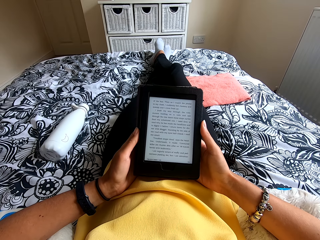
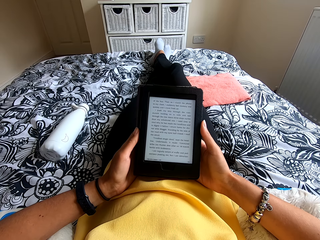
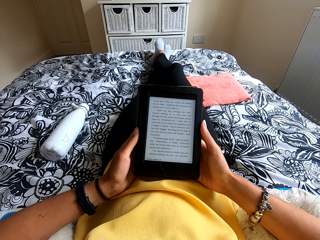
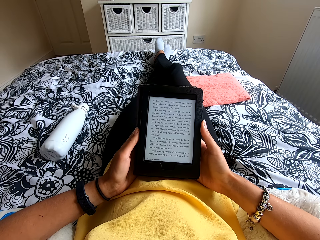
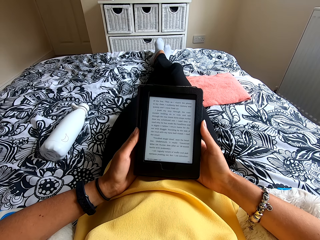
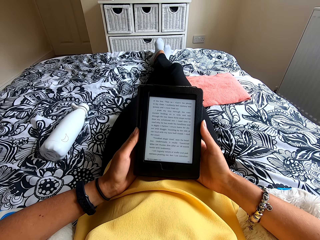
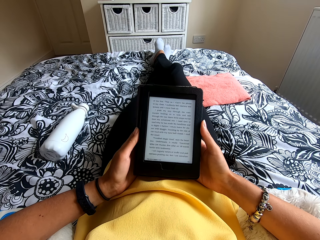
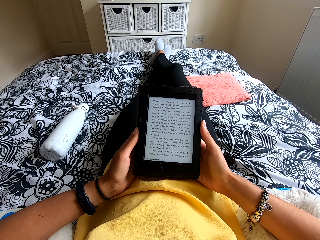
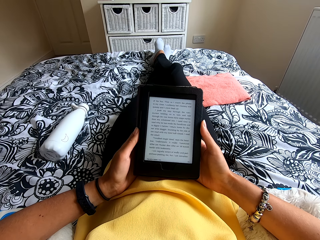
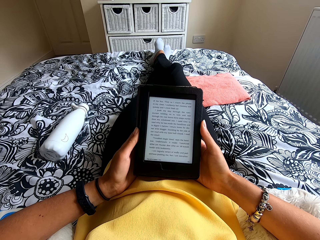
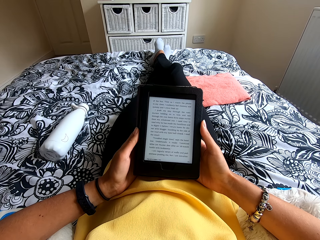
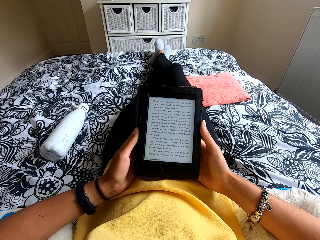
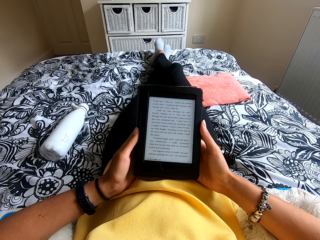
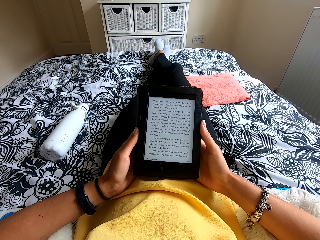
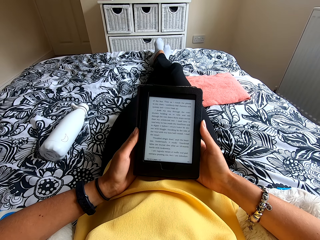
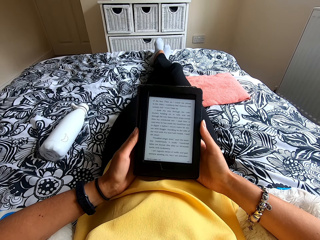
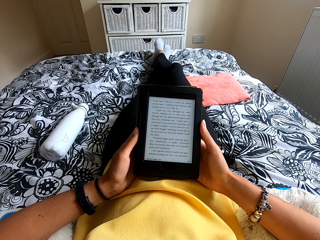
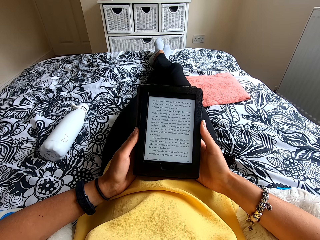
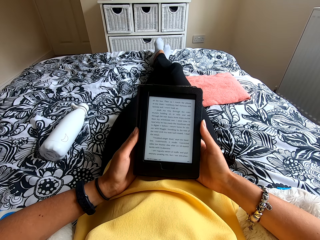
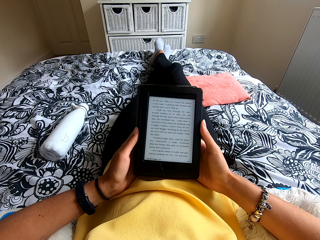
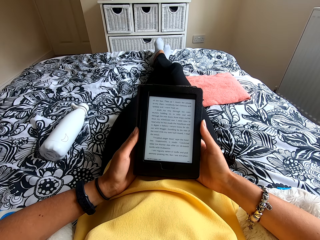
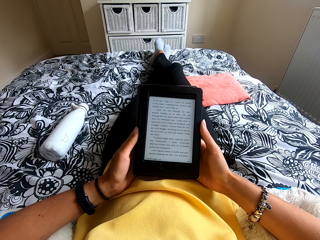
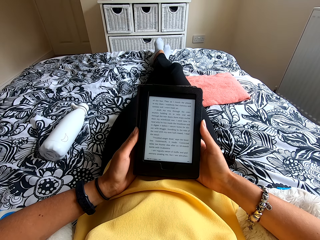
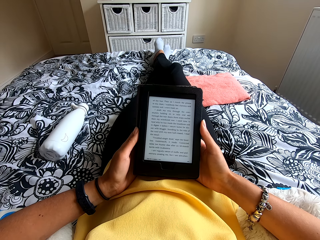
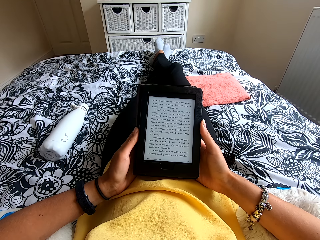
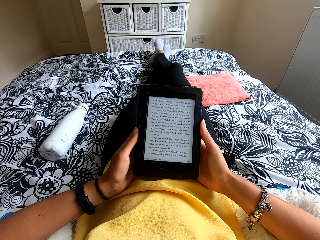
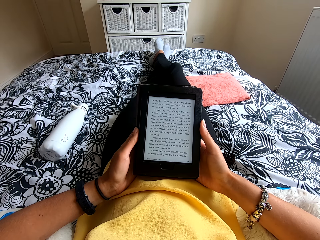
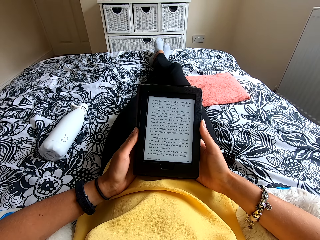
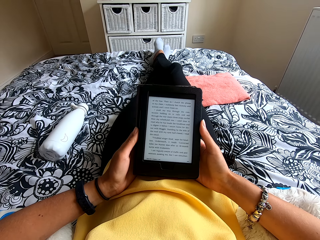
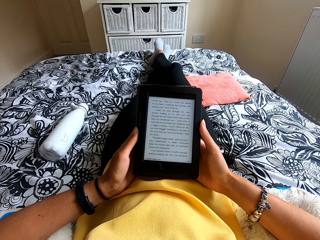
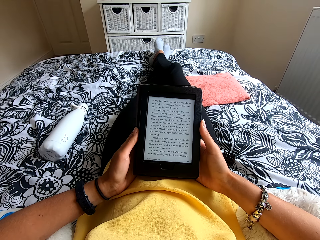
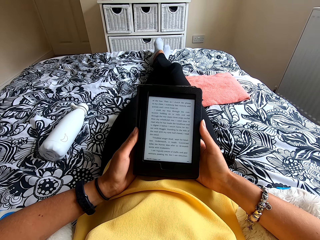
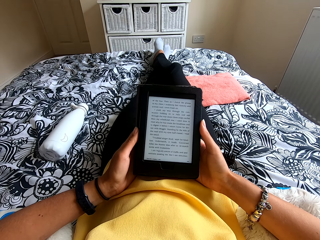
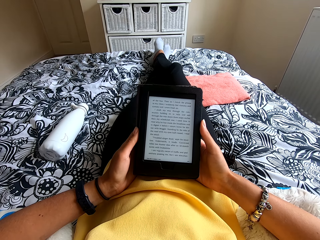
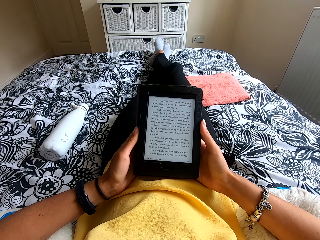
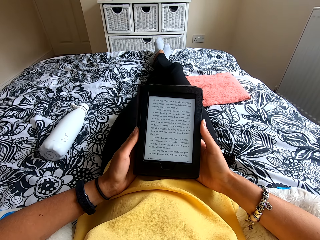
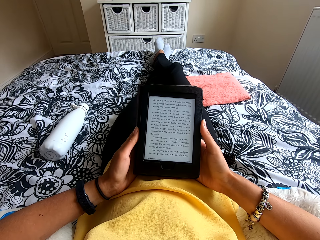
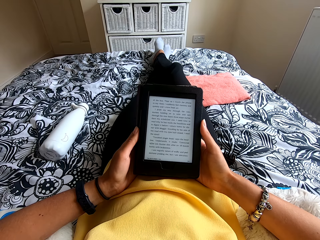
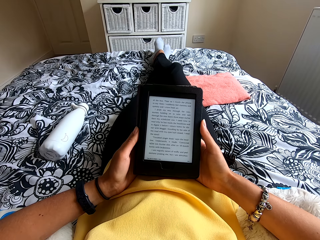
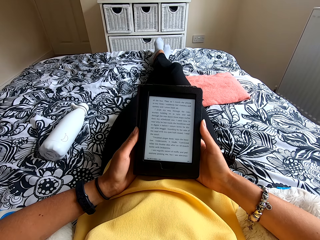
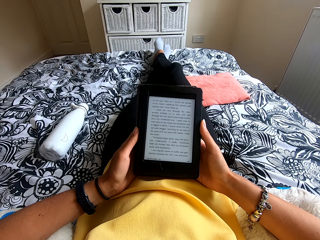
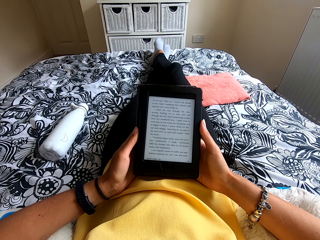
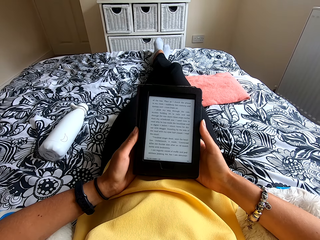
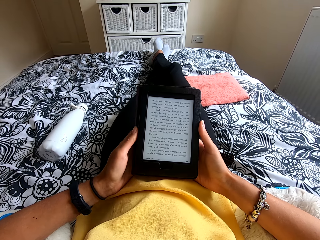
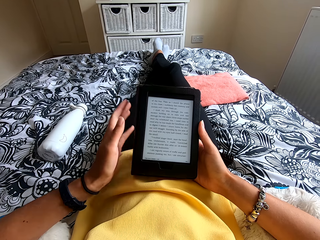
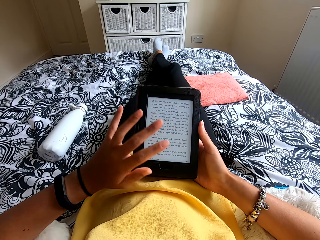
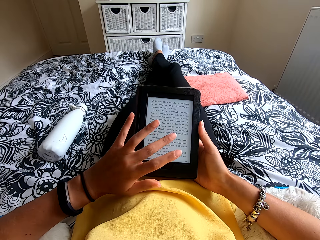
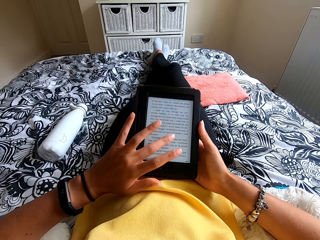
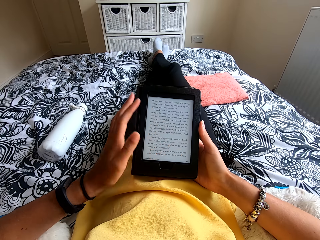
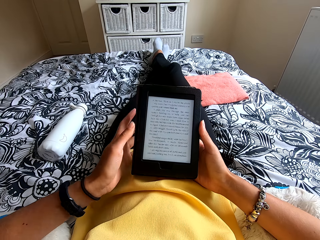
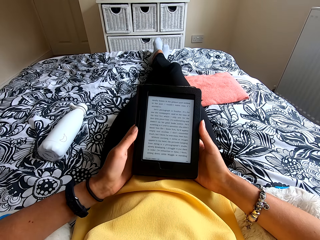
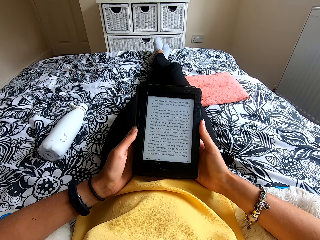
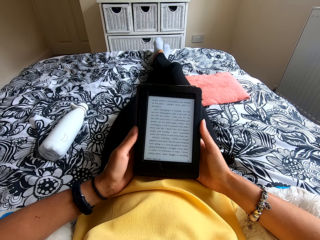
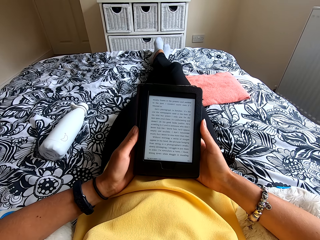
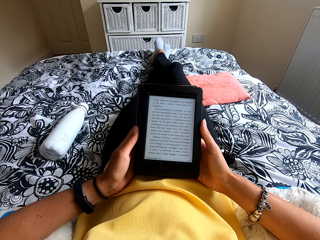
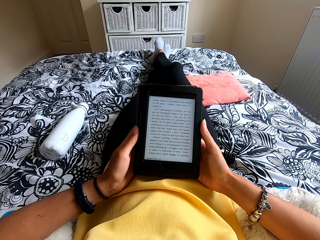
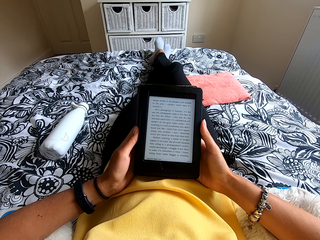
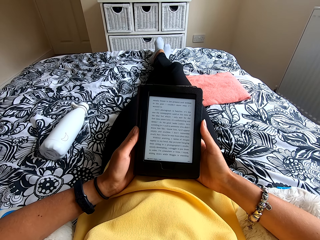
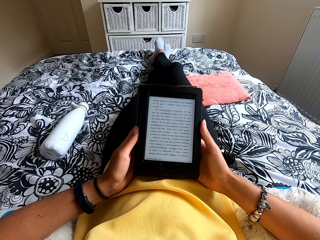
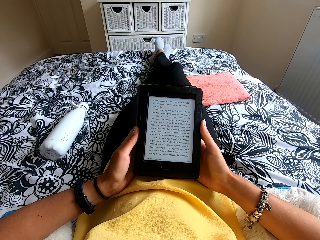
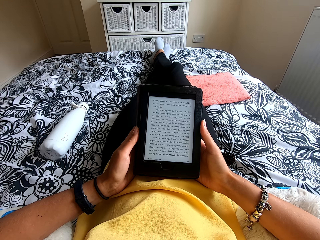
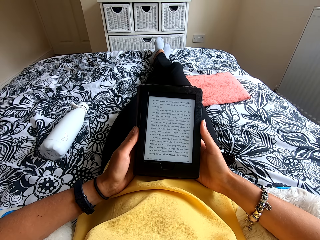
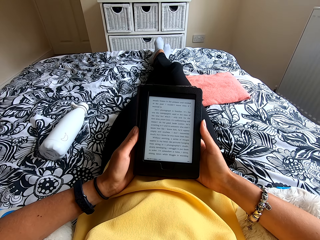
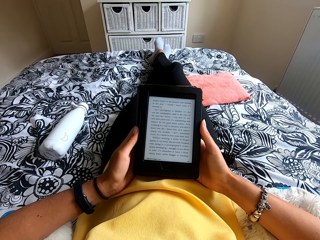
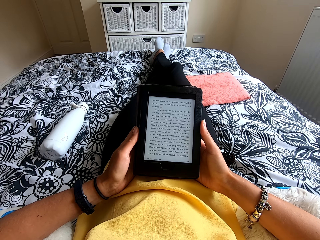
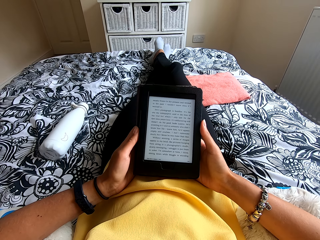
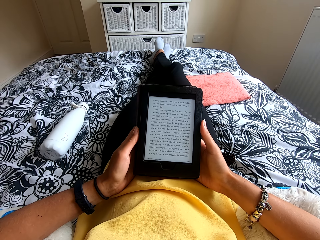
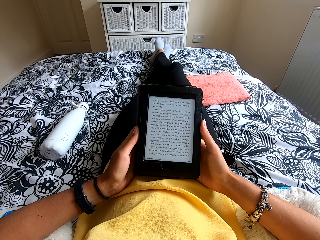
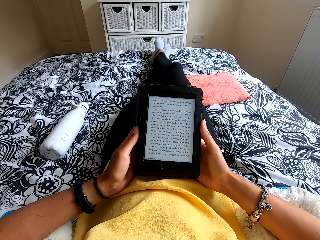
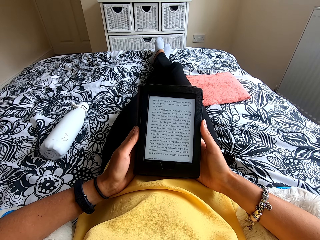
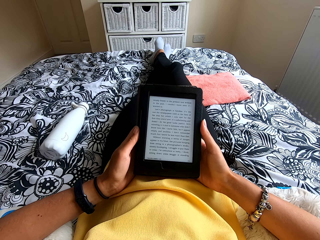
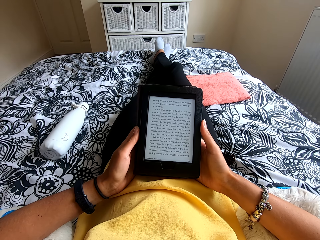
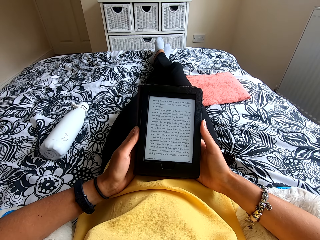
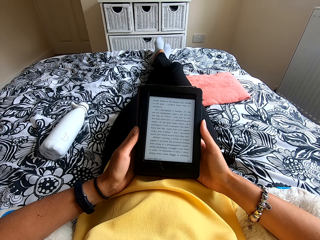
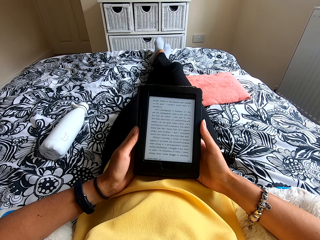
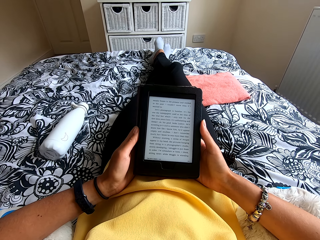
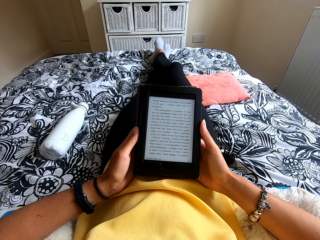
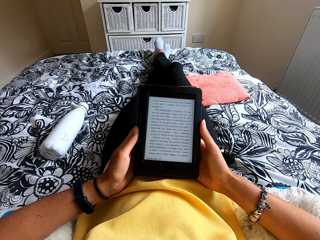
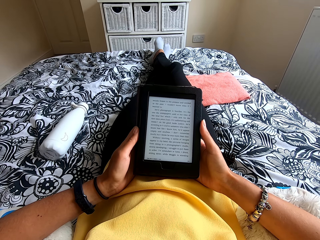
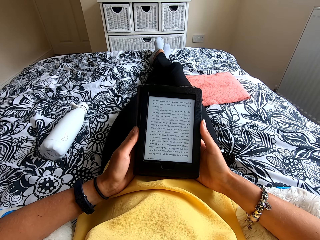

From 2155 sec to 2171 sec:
The camera wearer presses the ebook reader or tablet. They hold the tablet. They read the ebook reader.

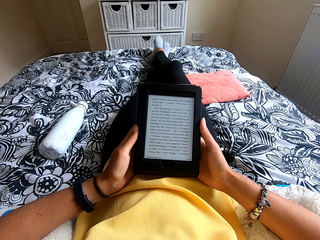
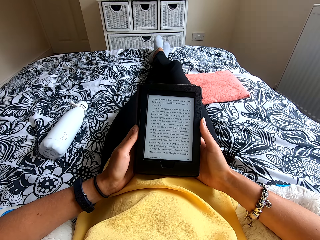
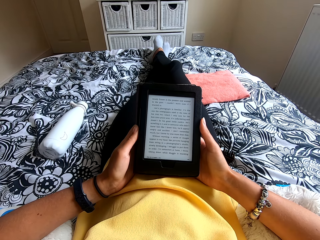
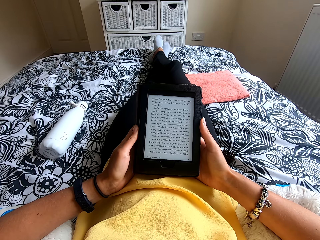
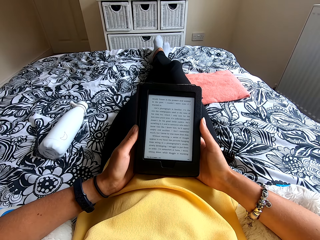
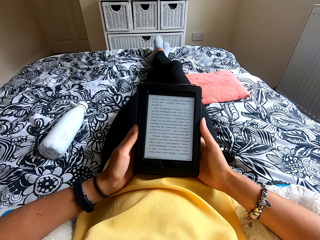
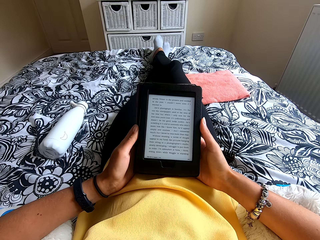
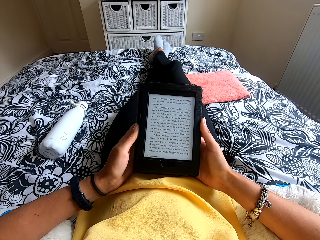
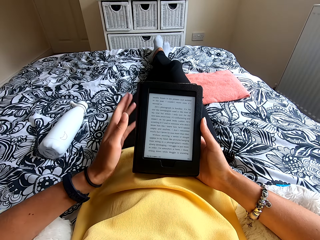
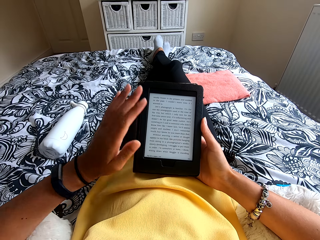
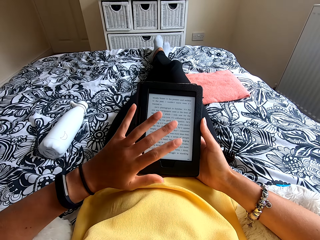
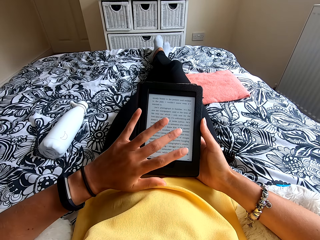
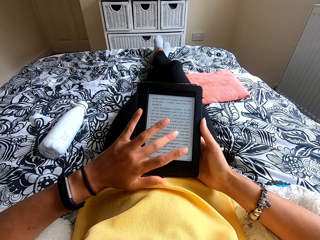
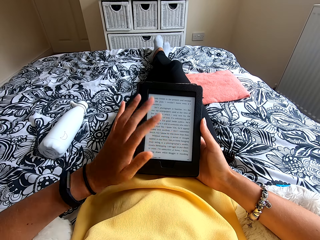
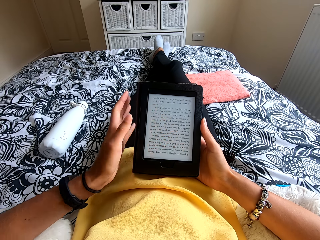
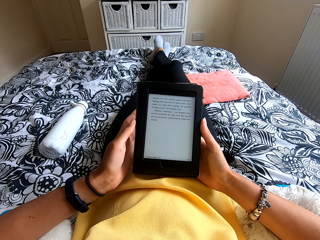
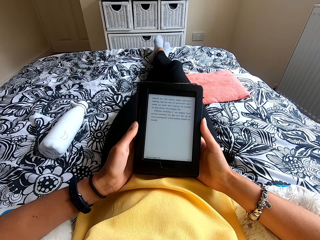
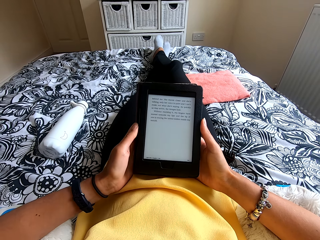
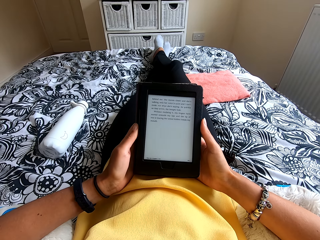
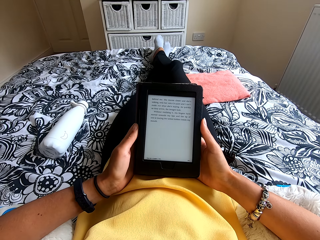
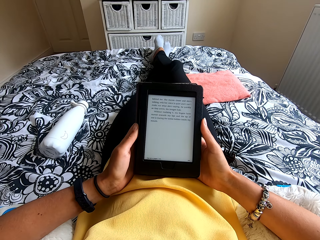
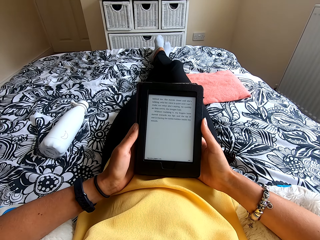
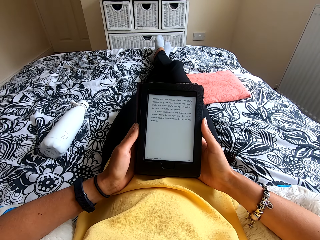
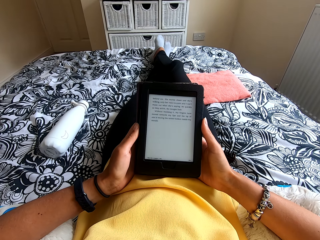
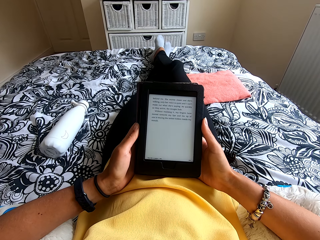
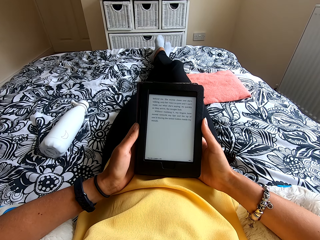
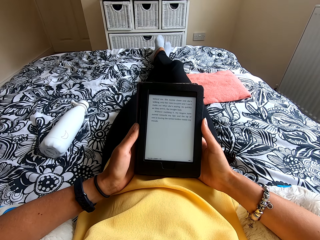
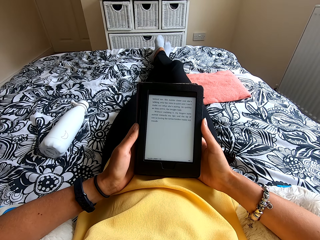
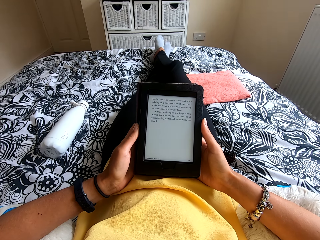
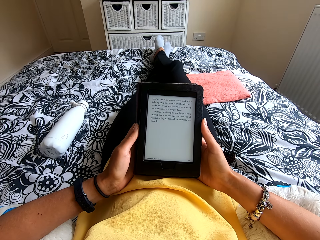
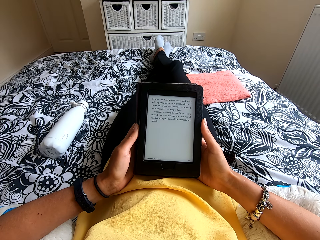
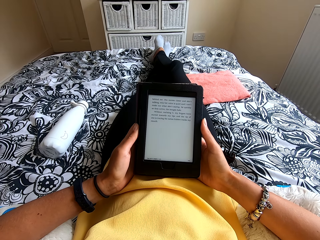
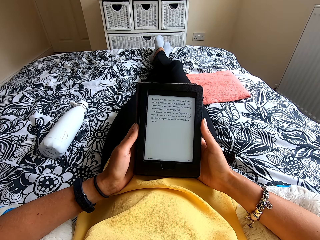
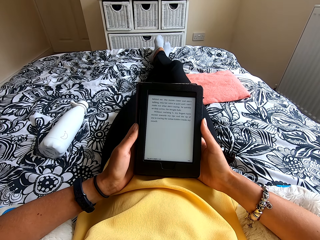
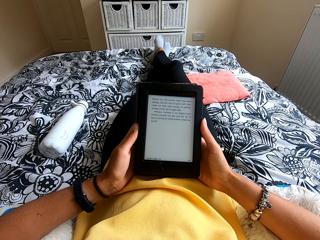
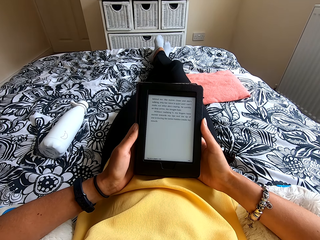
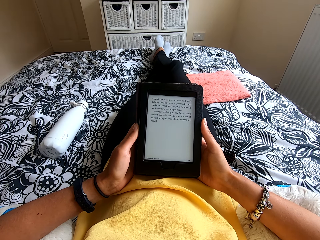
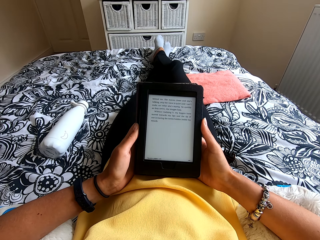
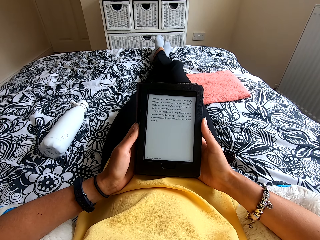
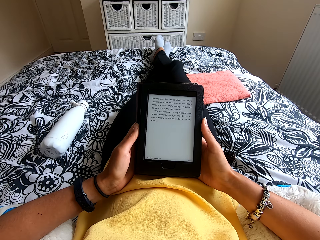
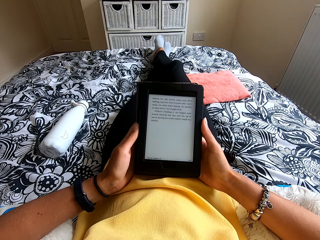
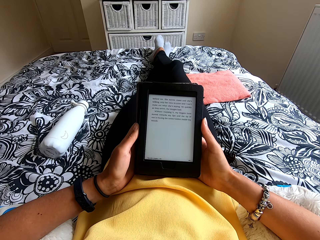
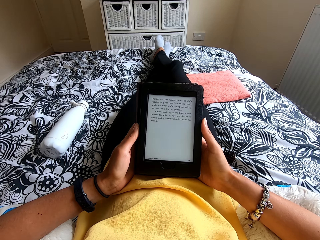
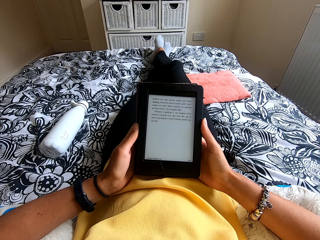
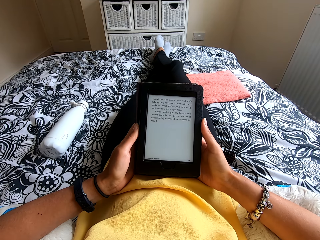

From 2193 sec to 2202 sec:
The camera wearer presses the ebook reader. They read the ebook reader.
